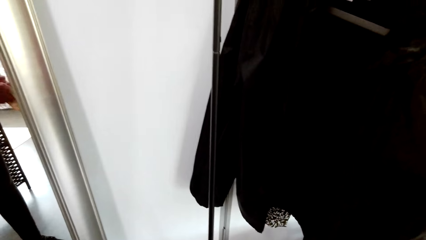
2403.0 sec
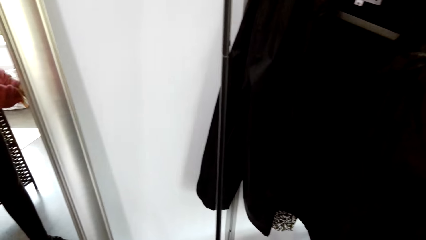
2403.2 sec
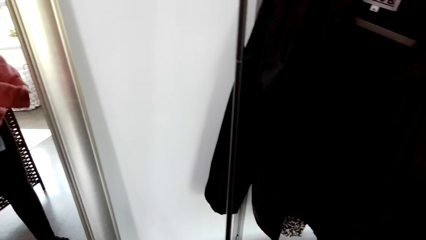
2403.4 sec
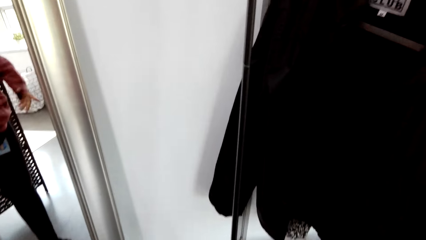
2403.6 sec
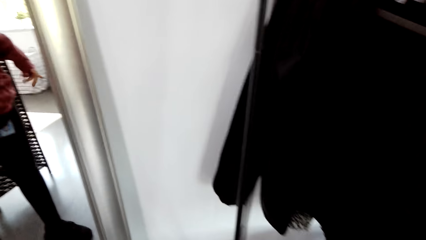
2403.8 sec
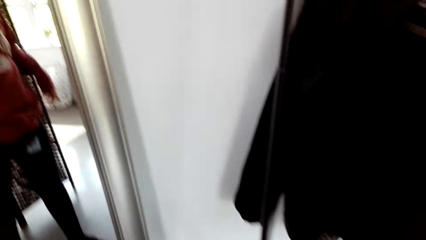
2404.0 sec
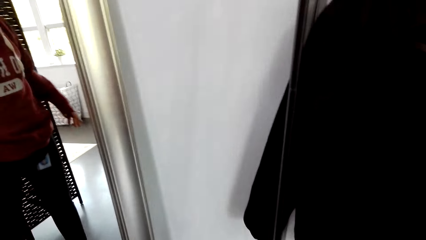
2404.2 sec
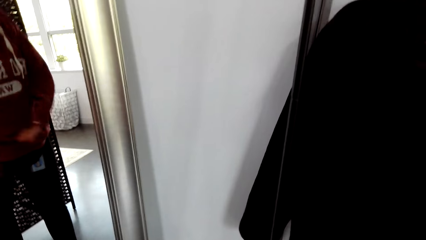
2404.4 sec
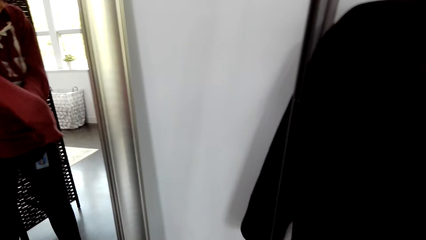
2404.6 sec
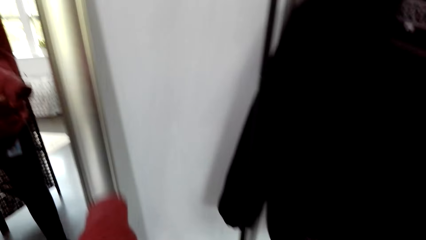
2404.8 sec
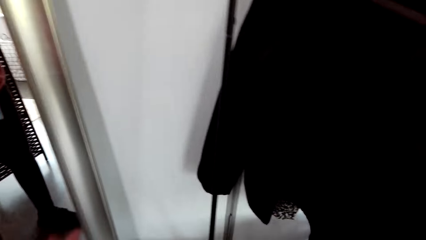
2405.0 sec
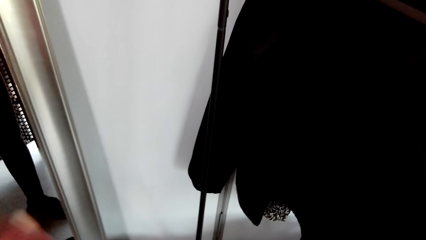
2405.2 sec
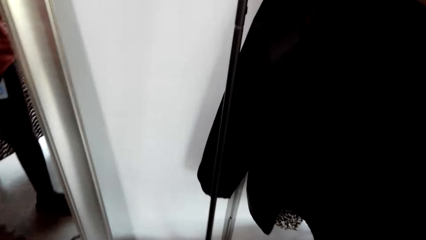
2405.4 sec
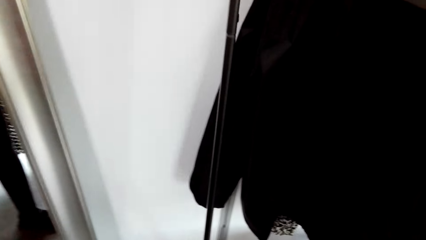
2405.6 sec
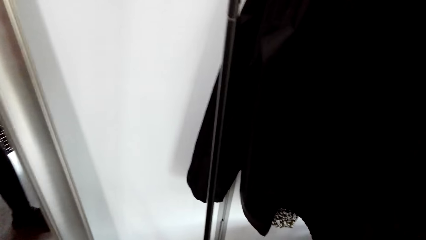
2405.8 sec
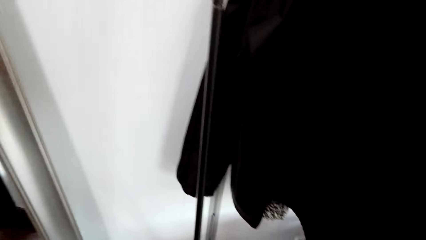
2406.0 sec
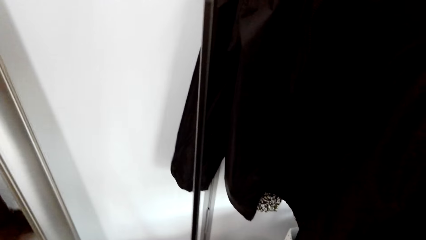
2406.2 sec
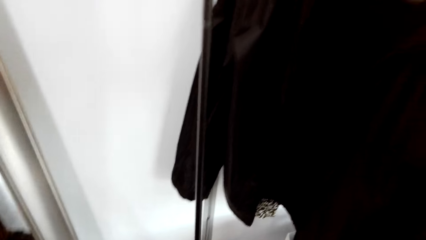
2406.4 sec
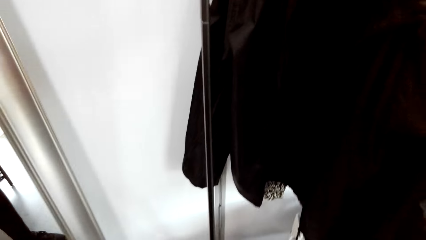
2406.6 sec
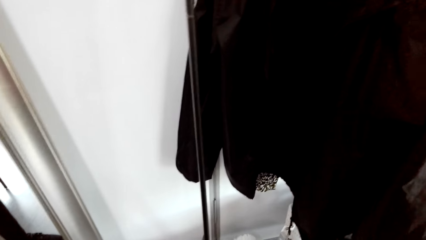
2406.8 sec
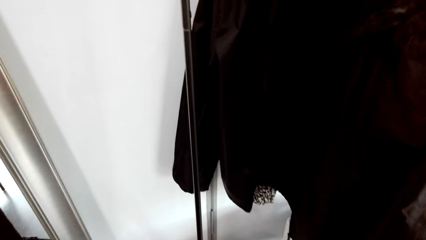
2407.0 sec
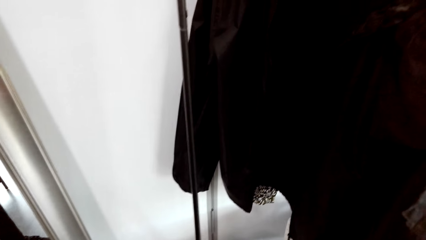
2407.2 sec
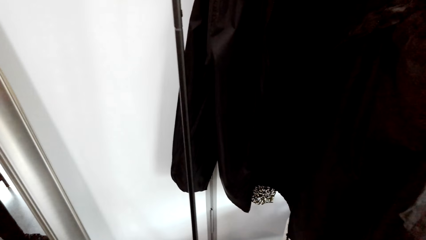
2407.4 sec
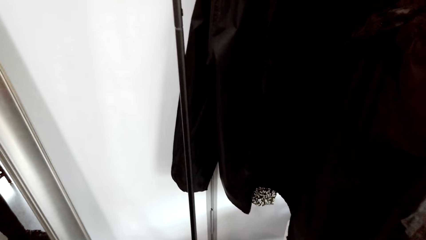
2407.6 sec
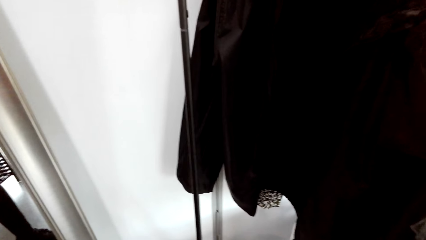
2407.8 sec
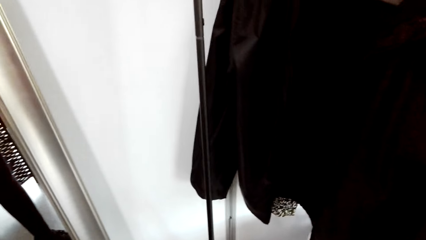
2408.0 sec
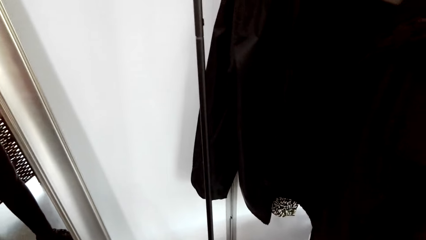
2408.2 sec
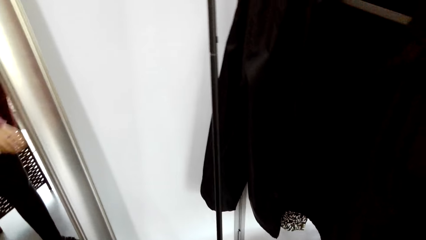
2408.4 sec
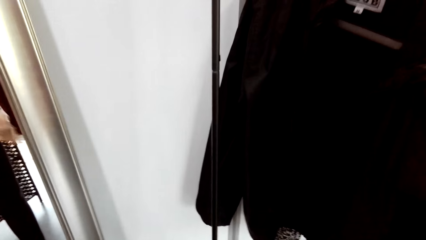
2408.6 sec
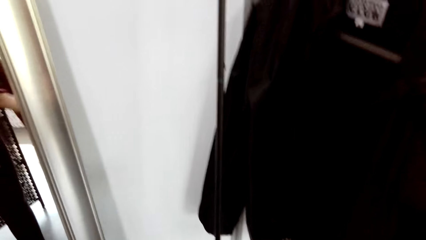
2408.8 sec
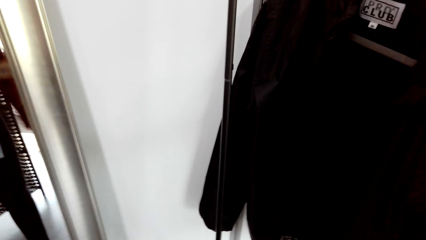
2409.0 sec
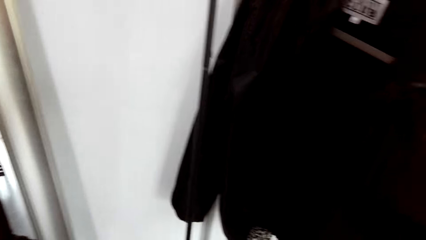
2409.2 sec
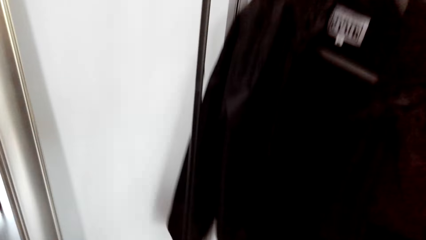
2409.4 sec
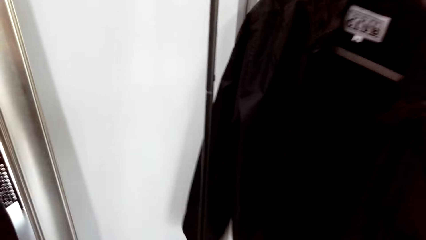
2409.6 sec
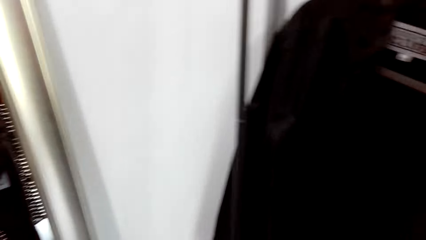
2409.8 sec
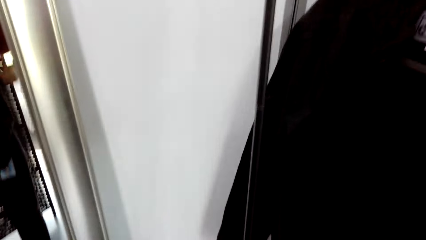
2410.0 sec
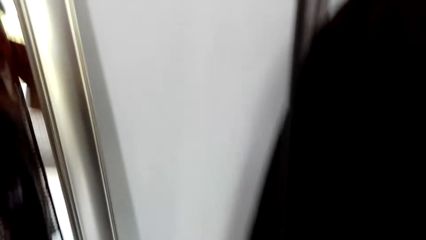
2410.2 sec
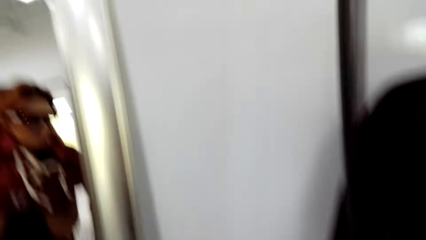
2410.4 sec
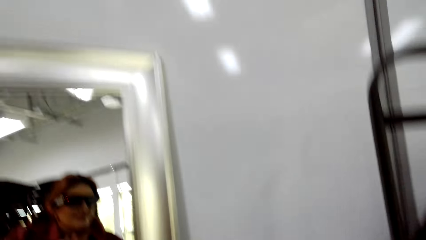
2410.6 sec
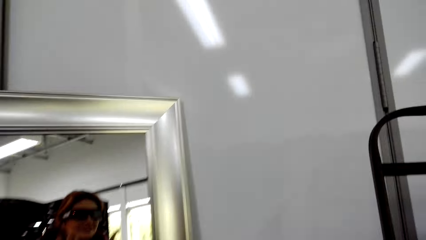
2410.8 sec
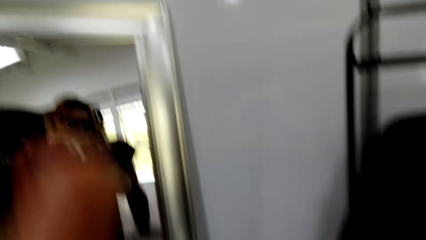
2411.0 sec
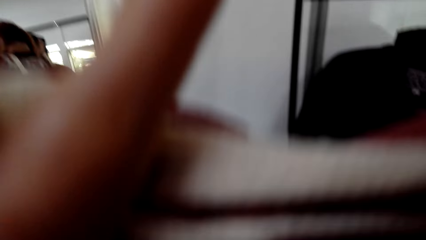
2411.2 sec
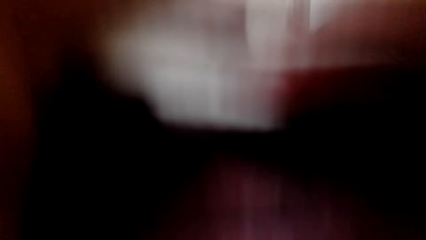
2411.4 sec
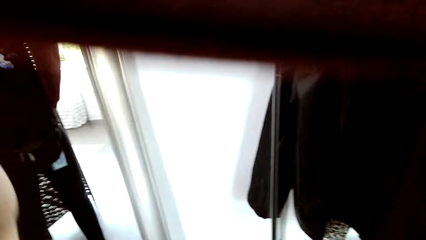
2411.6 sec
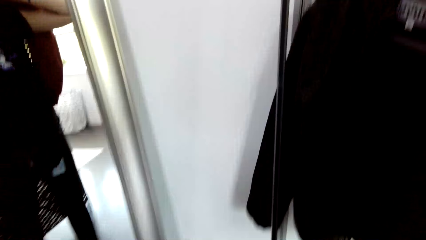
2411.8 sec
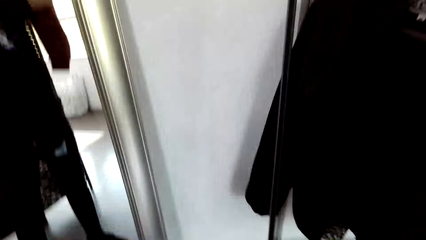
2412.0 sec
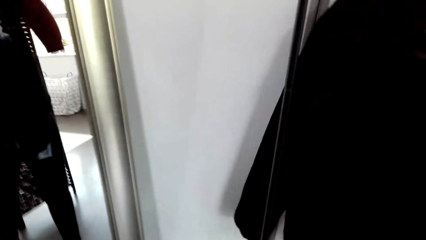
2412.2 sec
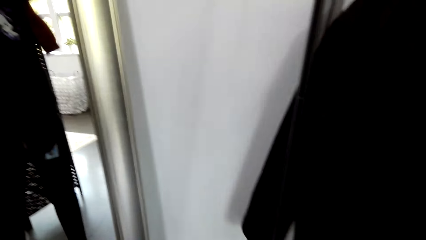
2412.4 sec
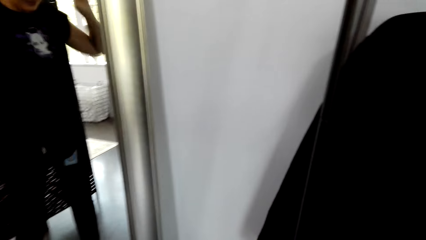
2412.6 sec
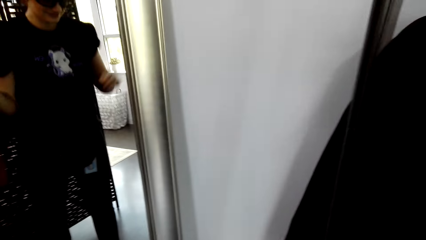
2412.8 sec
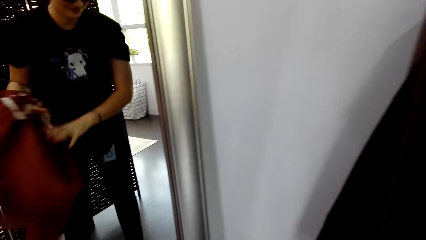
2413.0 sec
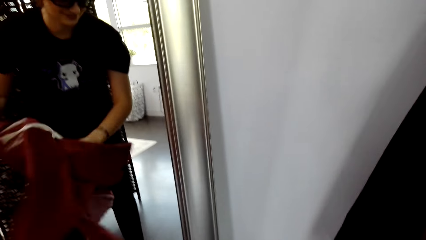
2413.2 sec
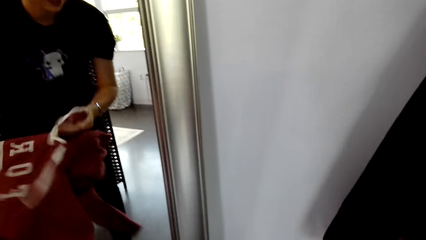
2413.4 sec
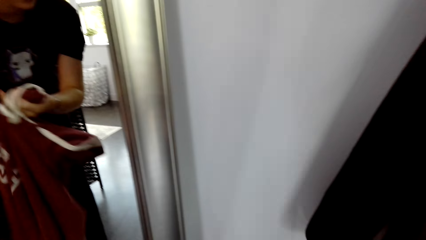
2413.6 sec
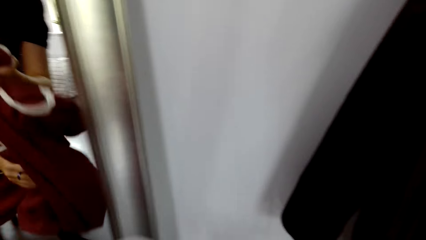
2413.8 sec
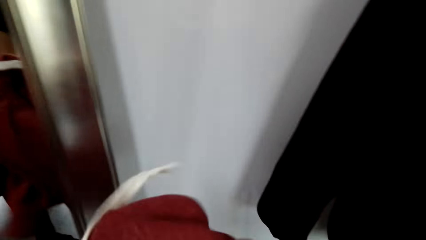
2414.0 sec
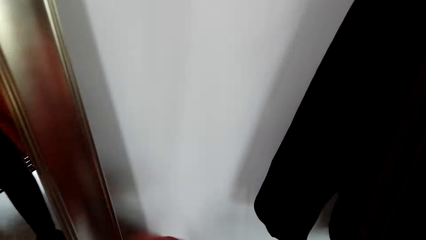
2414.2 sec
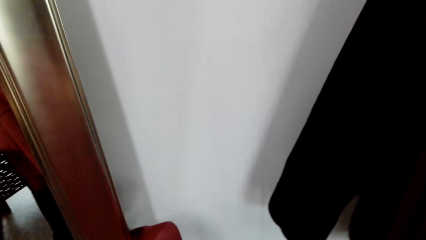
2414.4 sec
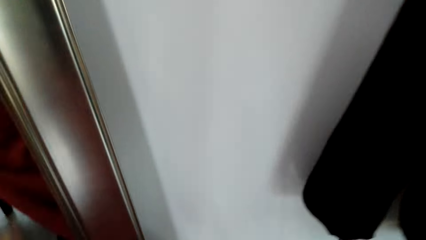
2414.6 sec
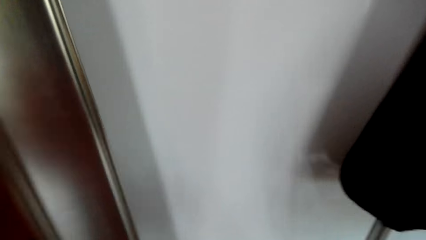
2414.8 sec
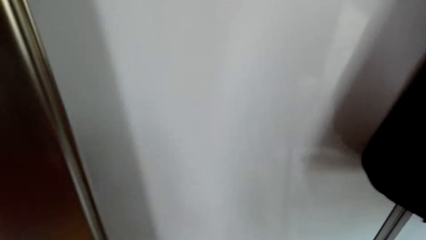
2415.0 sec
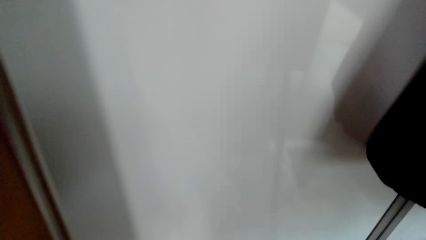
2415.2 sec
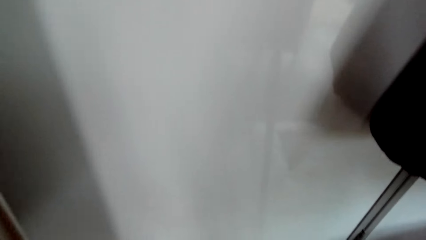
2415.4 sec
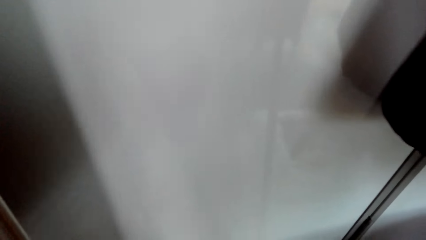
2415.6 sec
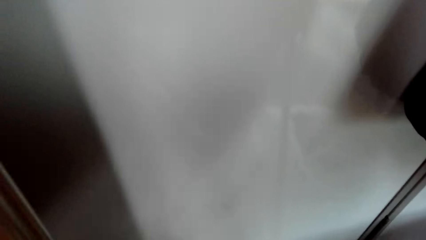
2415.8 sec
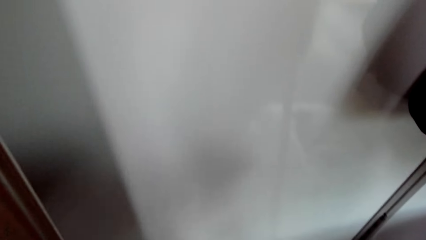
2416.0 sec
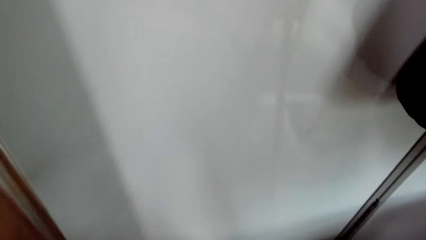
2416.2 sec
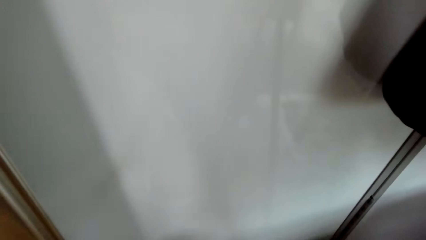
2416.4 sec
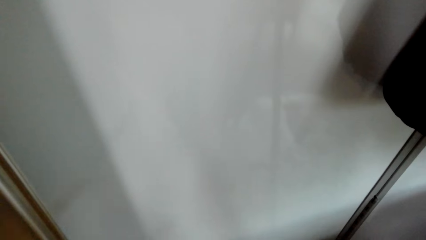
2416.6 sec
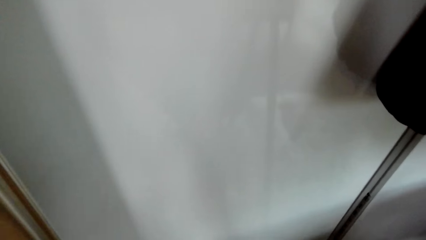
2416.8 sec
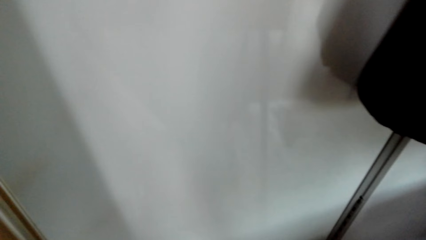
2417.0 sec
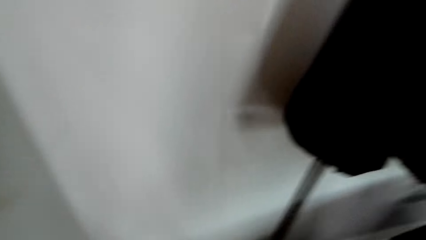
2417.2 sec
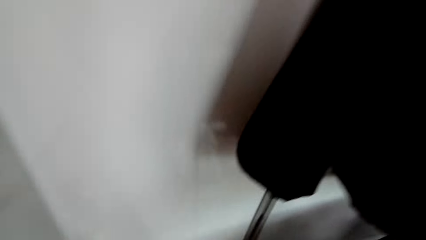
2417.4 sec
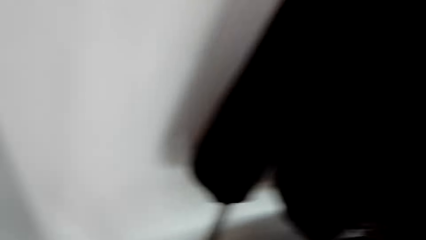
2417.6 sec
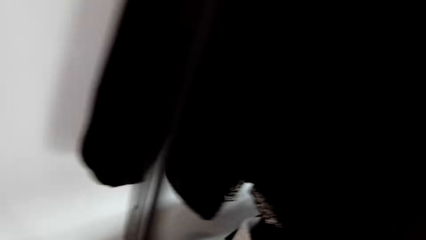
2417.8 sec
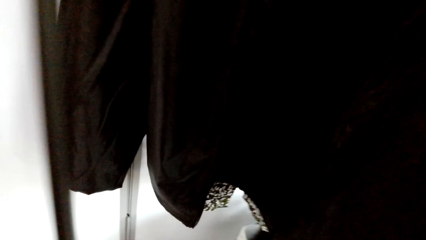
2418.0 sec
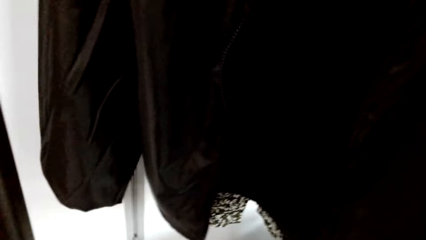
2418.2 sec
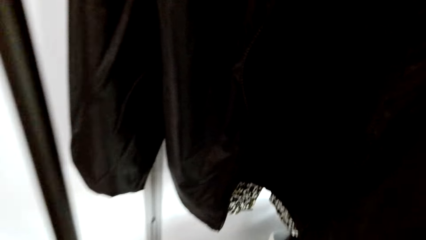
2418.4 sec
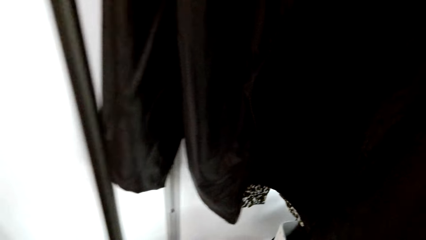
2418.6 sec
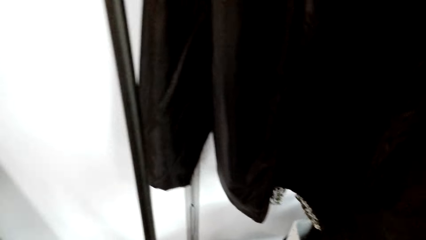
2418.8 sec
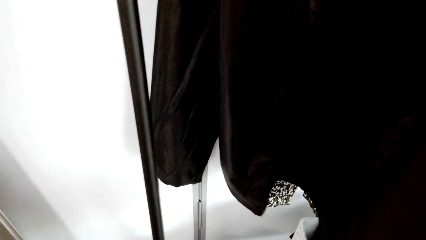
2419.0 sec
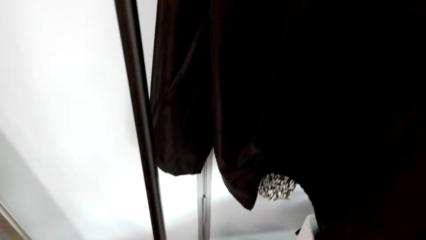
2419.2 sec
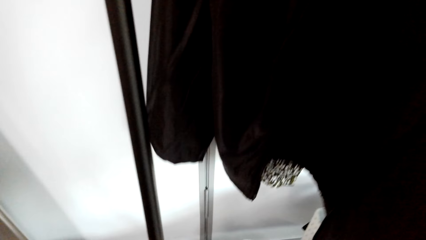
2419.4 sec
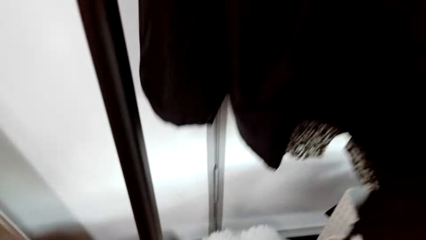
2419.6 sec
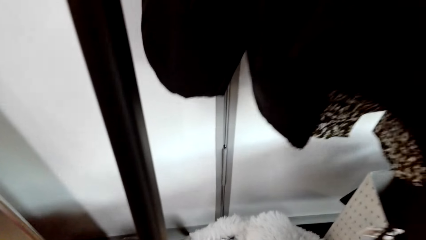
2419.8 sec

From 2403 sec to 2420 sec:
The camera wearer removes the red jumper or sweater. They pick up the phone. They put down the sweater.
